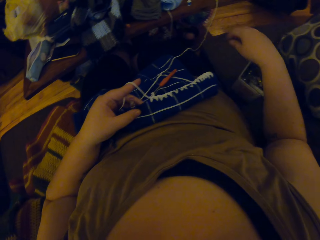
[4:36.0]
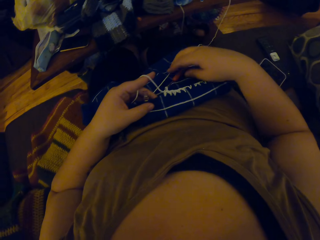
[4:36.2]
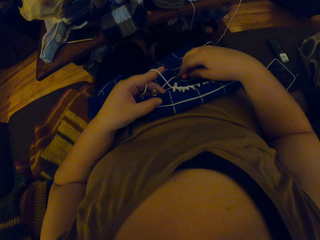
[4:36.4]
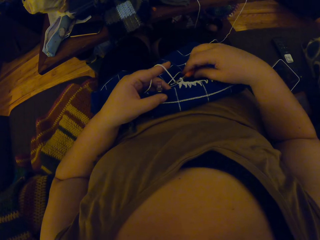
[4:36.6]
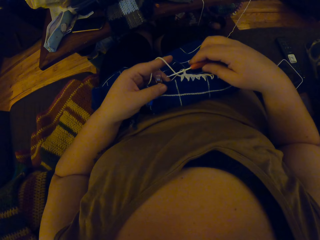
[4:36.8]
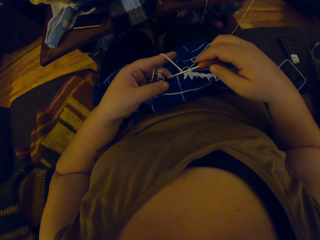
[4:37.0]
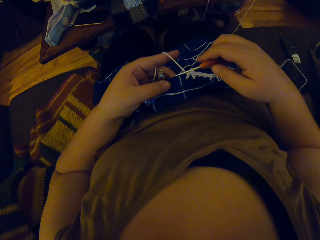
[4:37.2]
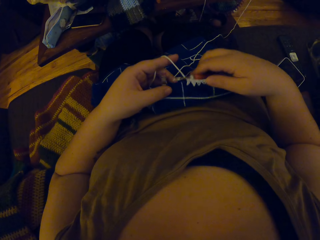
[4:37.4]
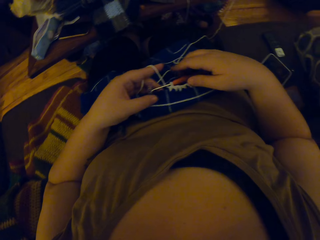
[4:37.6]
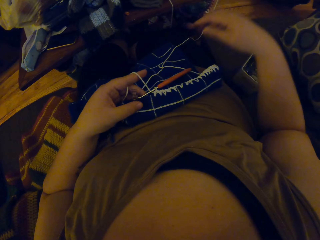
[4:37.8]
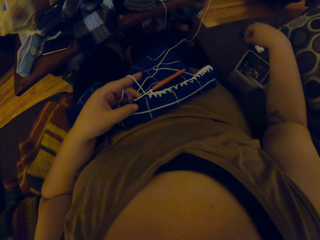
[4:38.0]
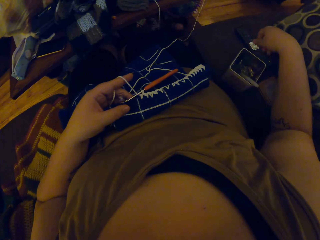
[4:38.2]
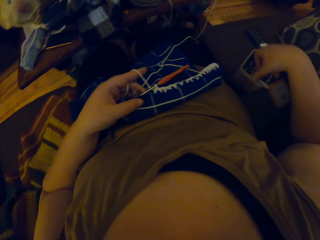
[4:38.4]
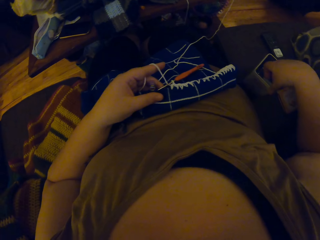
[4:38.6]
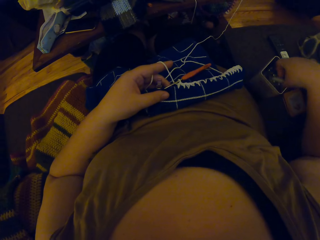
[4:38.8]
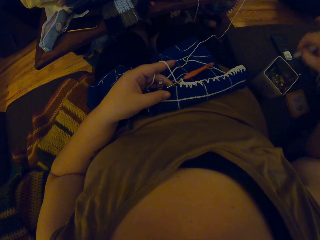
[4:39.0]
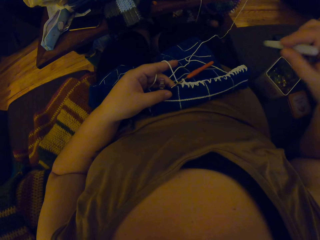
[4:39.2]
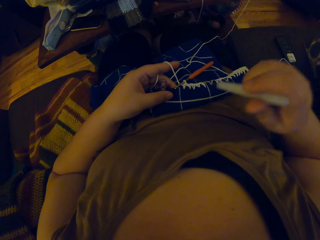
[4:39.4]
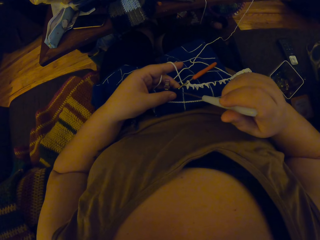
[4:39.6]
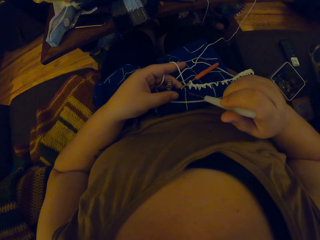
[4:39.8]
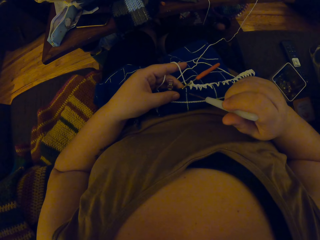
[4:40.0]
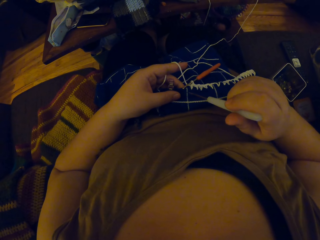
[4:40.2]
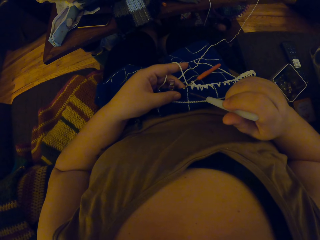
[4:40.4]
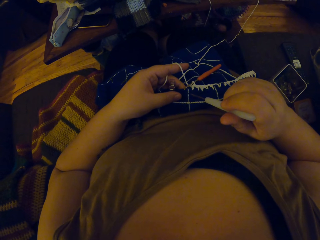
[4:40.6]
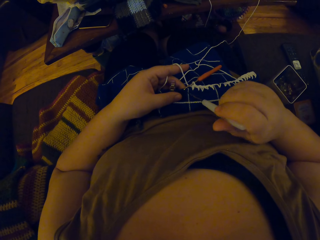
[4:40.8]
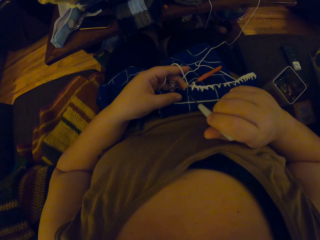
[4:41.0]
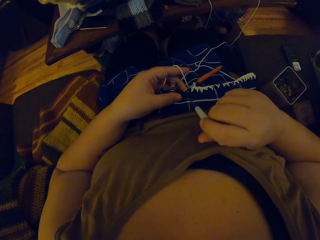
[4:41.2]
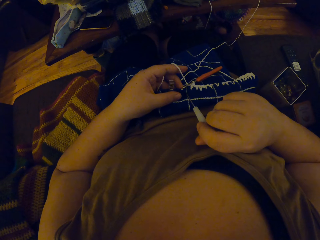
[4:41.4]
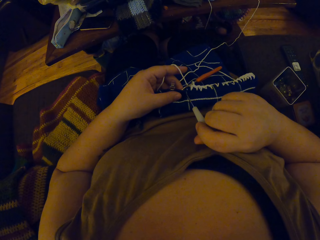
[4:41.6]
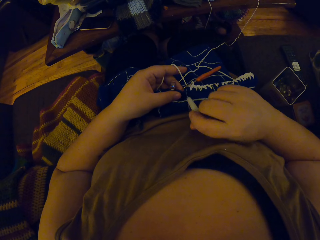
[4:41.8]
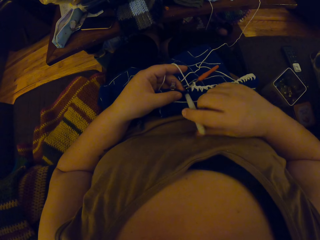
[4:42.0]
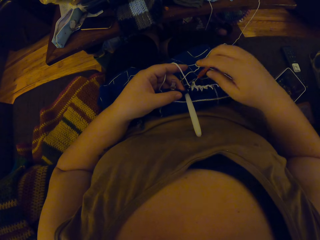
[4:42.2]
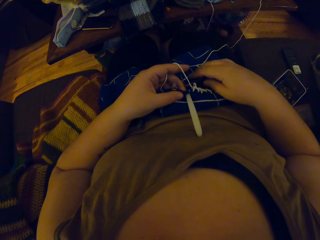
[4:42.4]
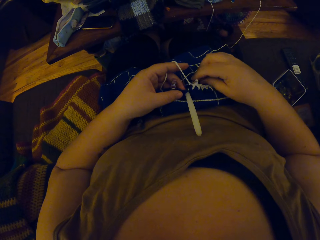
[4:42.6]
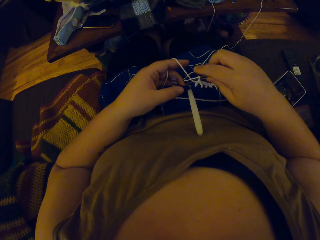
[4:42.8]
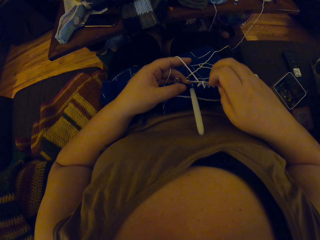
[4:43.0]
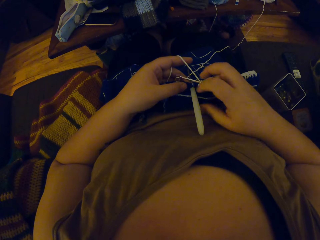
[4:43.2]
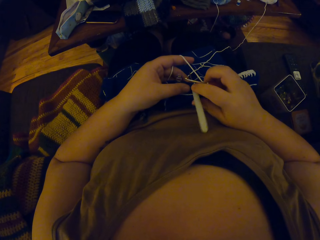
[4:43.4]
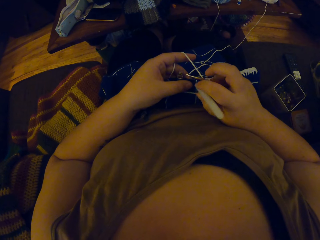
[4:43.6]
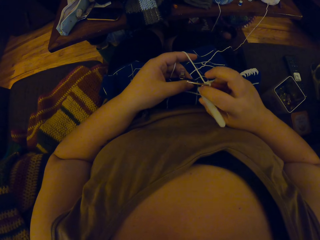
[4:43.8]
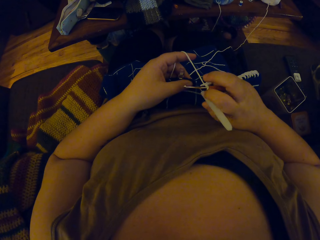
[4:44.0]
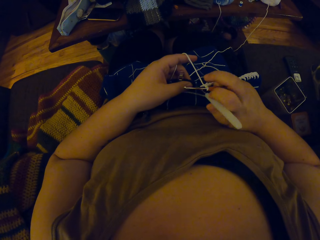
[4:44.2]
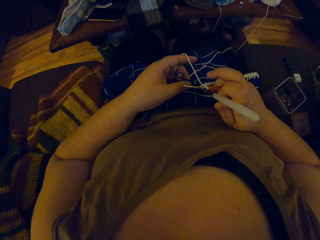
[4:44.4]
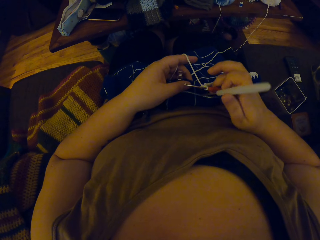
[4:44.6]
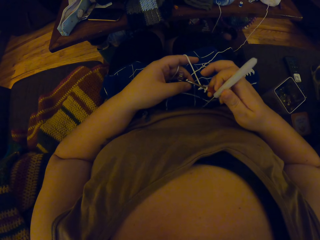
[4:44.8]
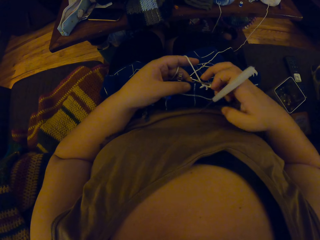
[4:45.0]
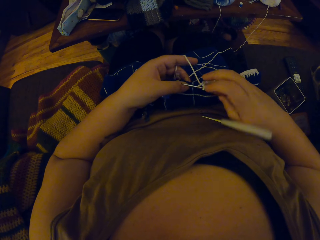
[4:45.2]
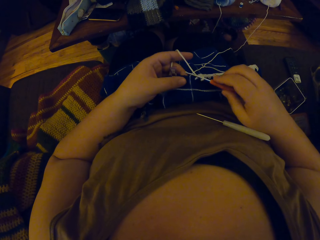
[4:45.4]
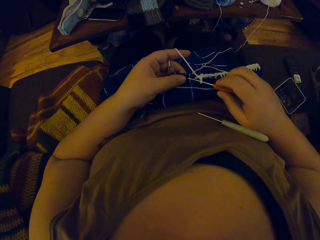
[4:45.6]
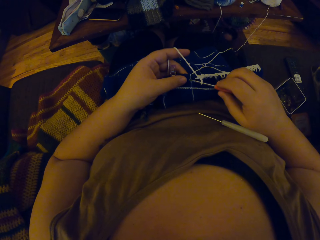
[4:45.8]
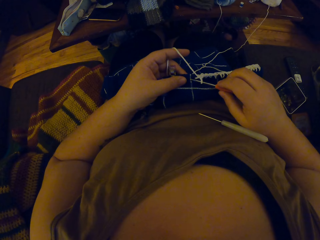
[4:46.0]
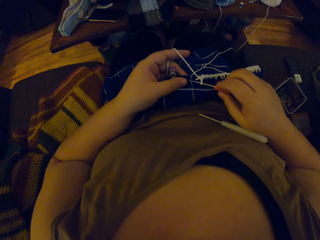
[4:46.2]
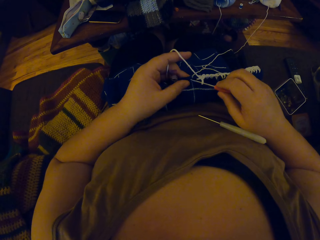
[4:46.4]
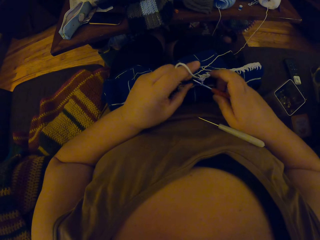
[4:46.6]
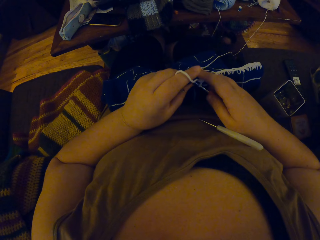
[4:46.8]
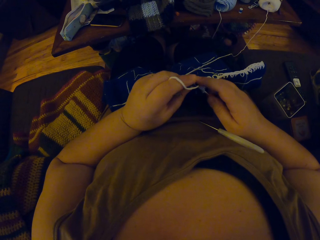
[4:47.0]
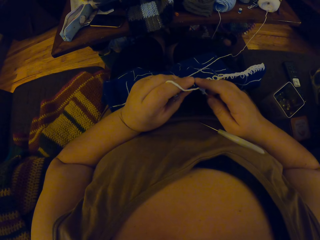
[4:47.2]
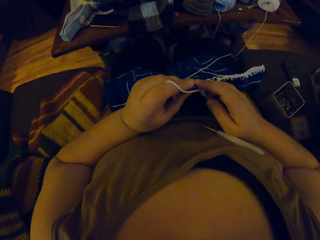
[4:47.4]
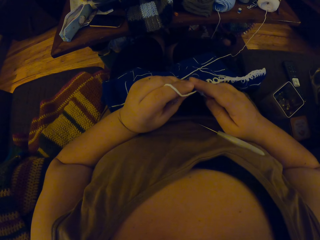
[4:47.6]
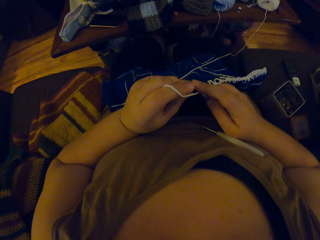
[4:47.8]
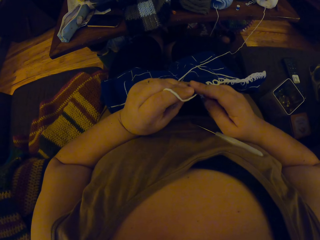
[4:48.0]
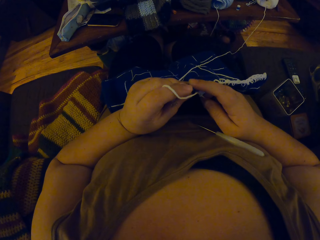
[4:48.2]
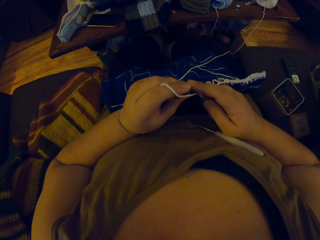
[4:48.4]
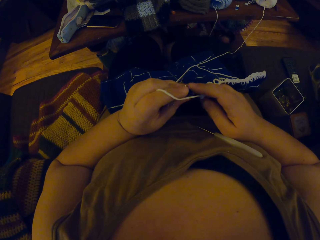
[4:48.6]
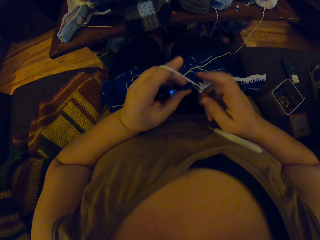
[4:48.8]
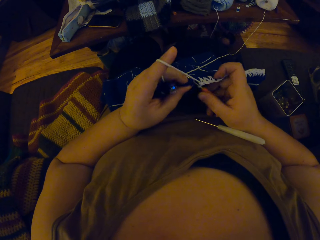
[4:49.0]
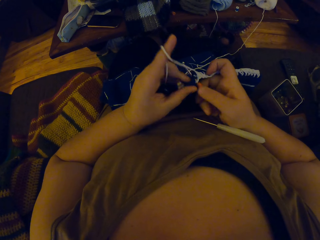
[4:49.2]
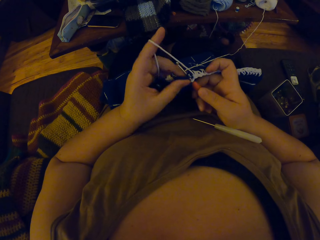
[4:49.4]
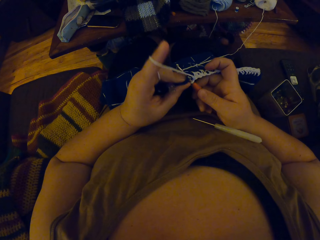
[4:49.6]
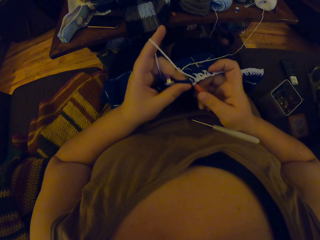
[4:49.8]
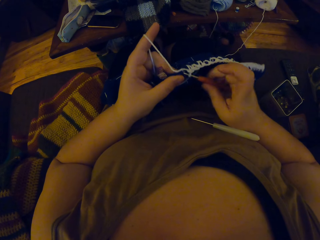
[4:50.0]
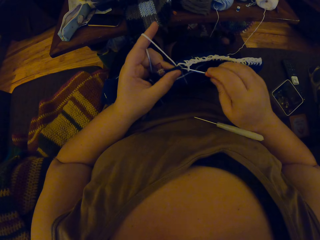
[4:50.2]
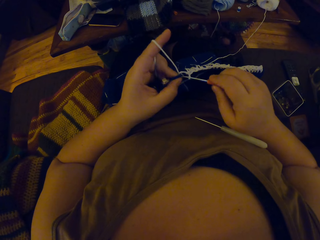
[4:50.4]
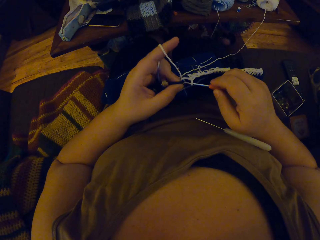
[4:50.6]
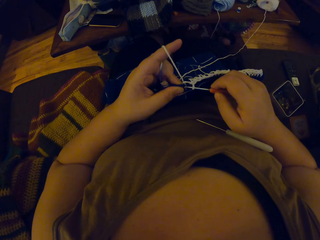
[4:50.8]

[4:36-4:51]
The camera wearer picks up the crochet pin from the box. She pierces the crochet with the crochet pin. She holds the crochet hook with her right hand. She pulls out the crochet pin from the crochet. She unhands the awl. She drops the crochet hook on her body. She crochets the fabric with the yarn.

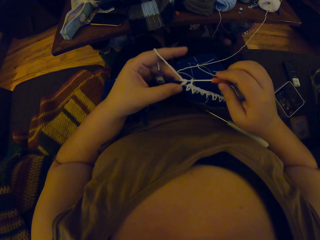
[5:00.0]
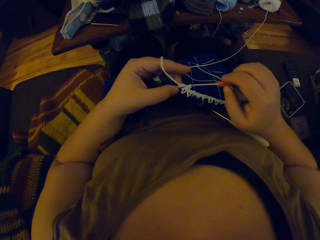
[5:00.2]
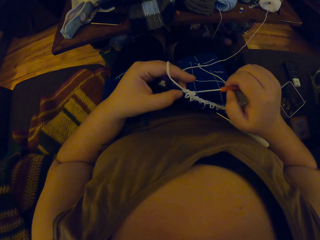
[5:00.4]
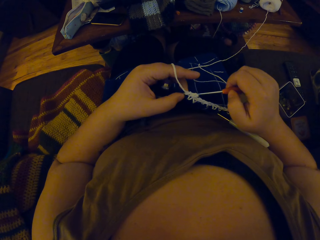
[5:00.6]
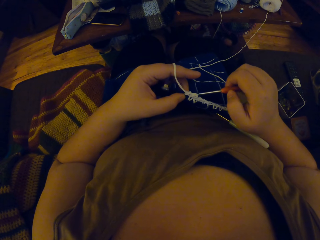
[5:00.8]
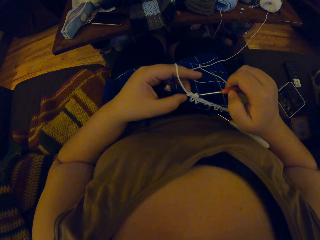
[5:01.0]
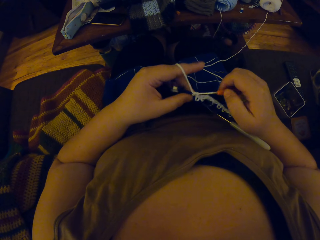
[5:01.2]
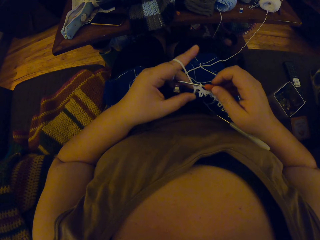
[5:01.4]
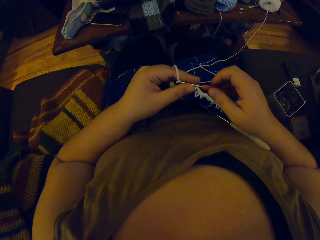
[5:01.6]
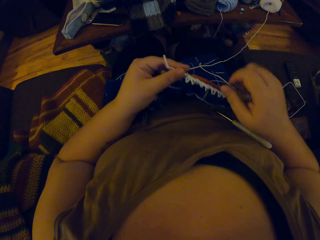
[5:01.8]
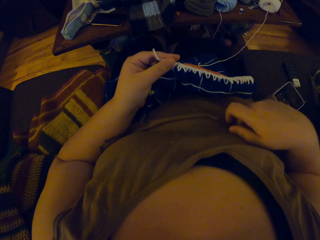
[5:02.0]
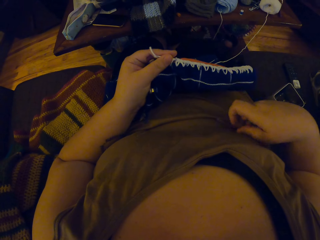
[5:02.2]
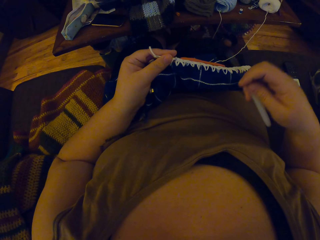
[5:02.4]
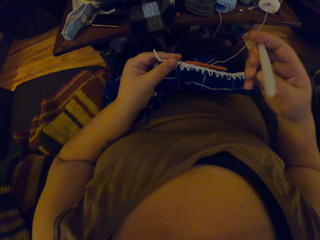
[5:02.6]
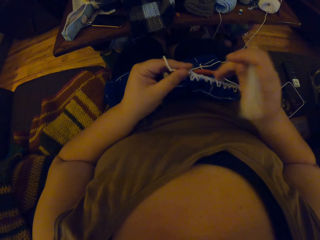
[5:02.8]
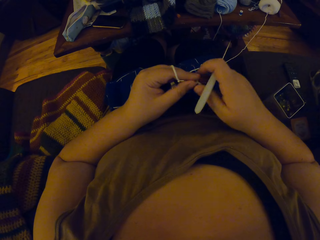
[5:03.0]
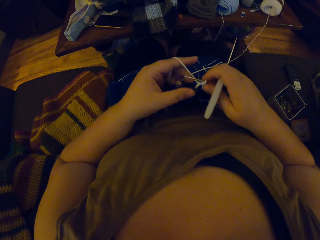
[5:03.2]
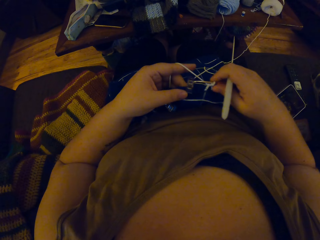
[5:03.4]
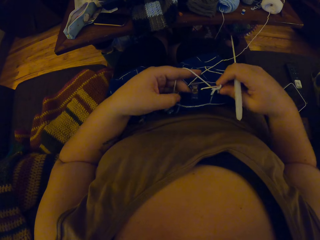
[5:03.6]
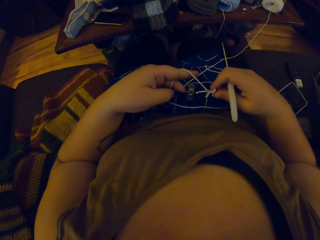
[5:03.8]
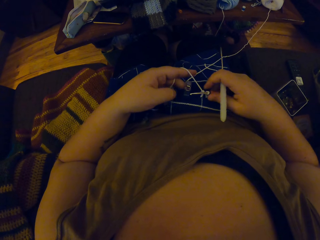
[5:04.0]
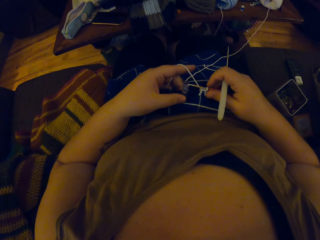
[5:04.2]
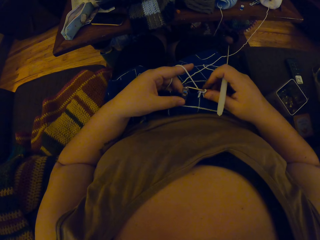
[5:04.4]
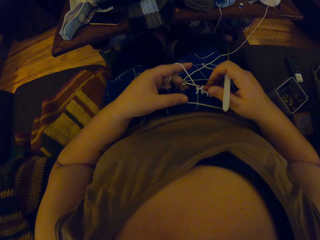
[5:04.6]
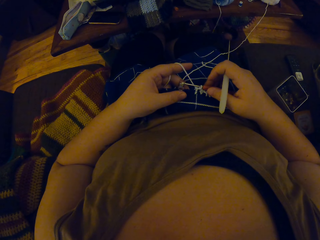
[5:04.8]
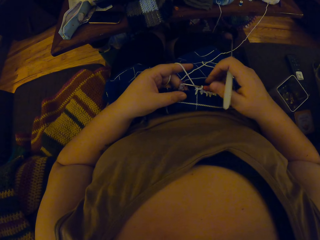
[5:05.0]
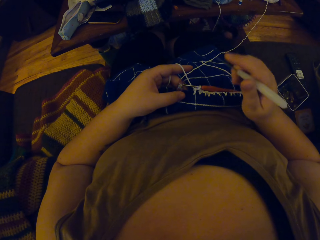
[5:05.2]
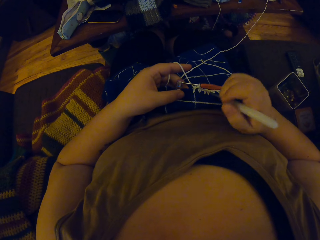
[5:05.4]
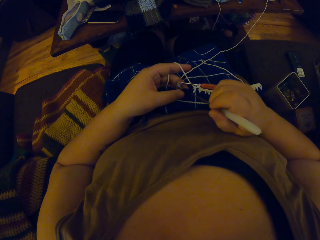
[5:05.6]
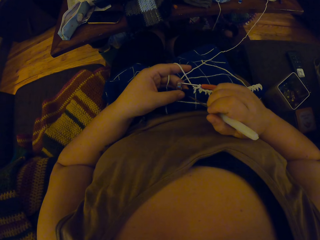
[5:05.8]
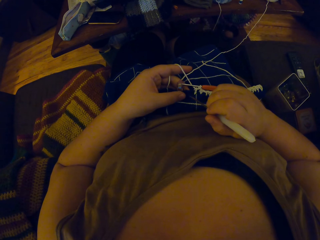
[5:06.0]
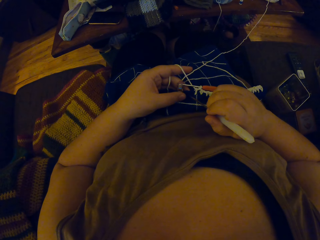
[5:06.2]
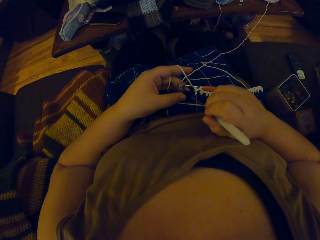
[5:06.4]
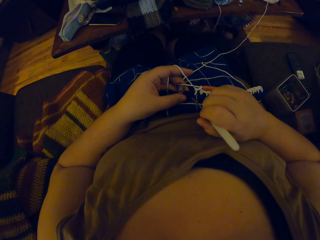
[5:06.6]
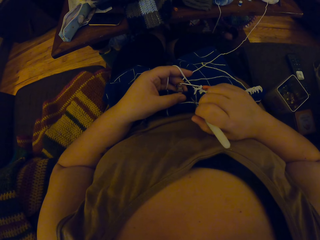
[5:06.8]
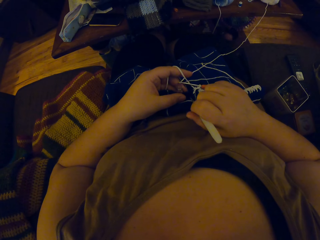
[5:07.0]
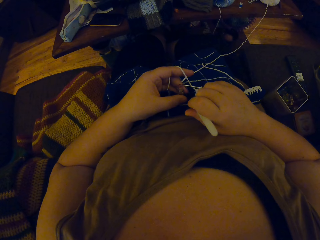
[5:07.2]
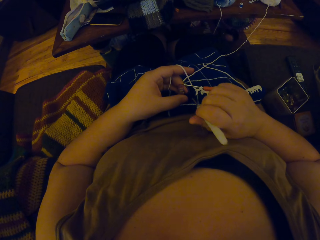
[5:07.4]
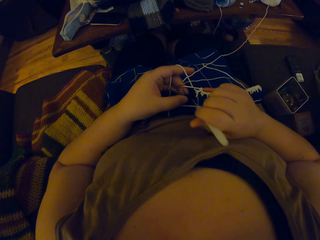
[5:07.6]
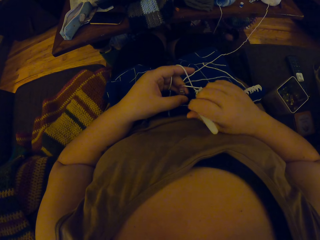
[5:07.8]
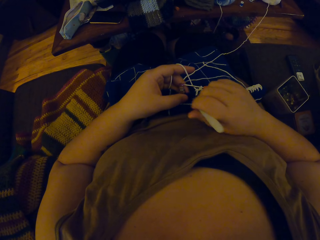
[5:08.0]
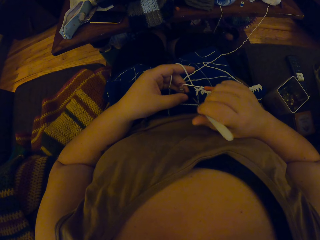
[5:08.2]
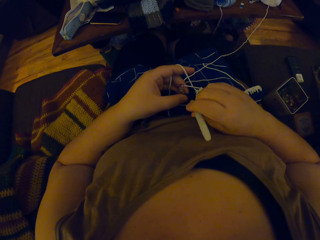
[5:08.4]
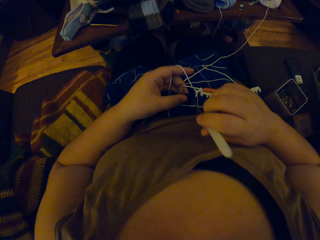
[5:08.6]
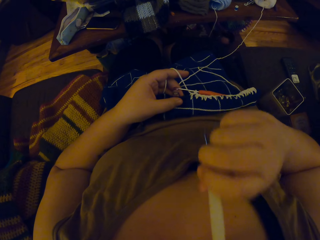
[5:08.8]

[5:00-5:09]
The camera wearer holds the fabric and the fabric hook. They pick up the awl. They exchange the hand holding the crochet hook. They align the fabric. They unhand the crochet hook. They make a hole on the crochet fabric with the white crochet hook.
